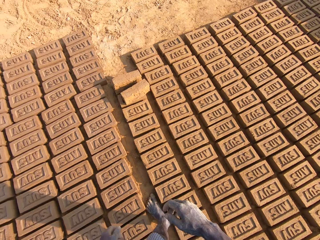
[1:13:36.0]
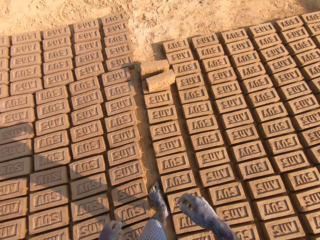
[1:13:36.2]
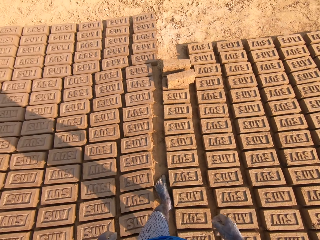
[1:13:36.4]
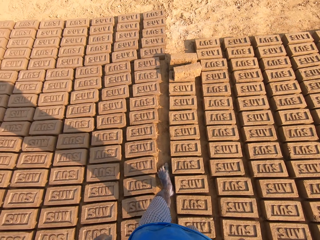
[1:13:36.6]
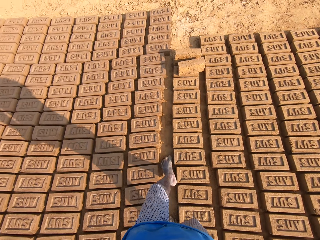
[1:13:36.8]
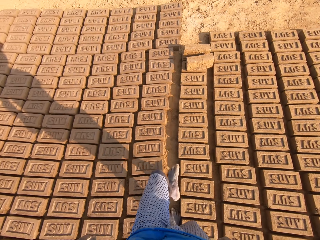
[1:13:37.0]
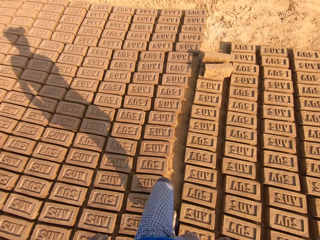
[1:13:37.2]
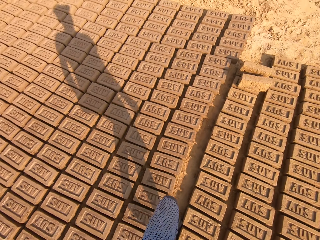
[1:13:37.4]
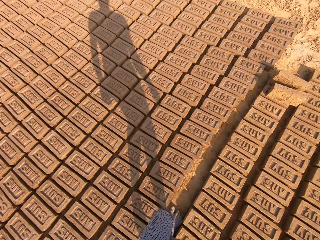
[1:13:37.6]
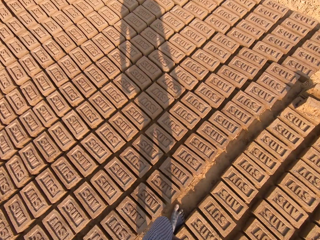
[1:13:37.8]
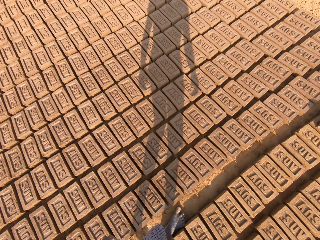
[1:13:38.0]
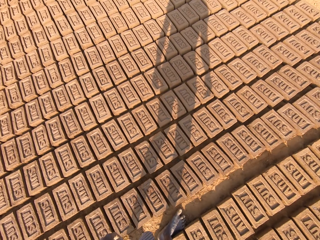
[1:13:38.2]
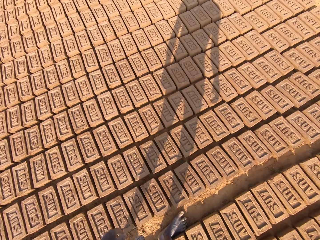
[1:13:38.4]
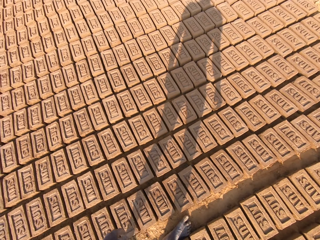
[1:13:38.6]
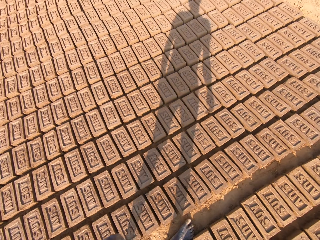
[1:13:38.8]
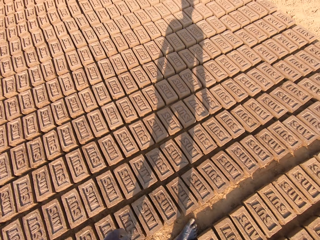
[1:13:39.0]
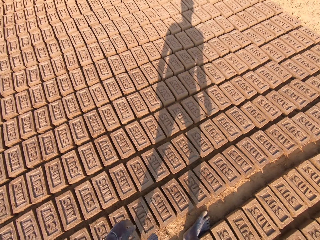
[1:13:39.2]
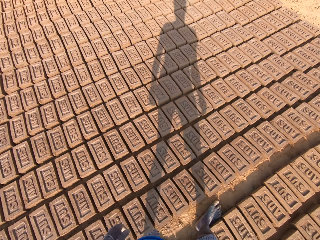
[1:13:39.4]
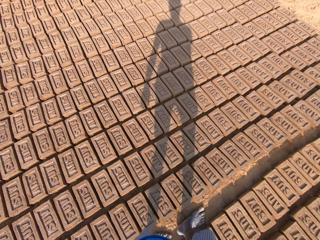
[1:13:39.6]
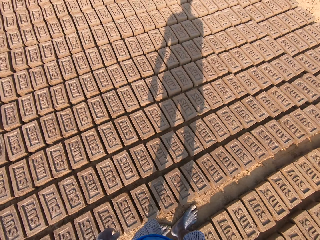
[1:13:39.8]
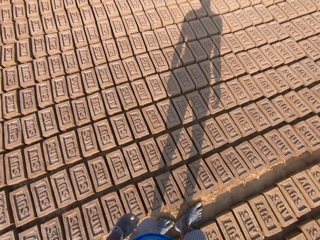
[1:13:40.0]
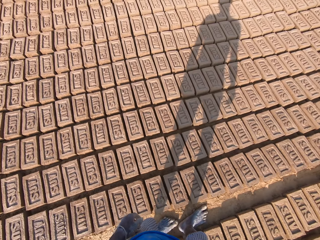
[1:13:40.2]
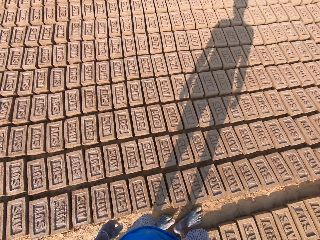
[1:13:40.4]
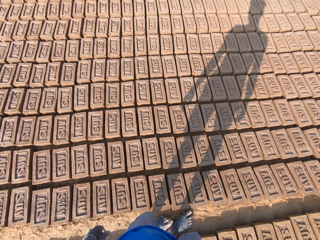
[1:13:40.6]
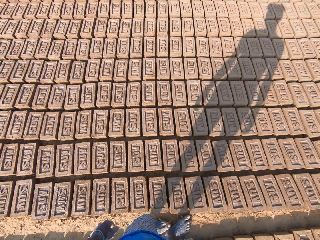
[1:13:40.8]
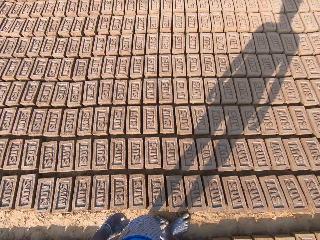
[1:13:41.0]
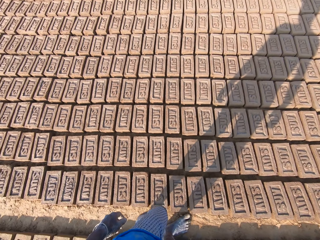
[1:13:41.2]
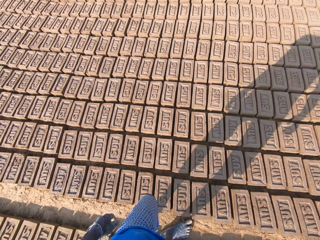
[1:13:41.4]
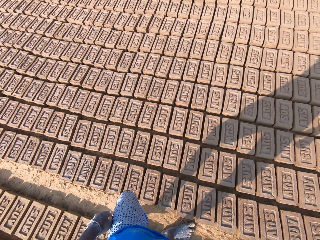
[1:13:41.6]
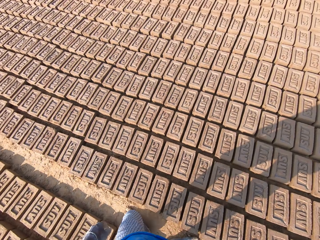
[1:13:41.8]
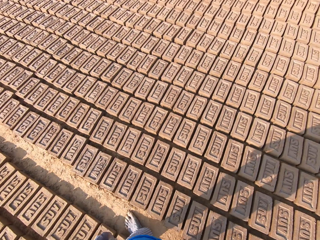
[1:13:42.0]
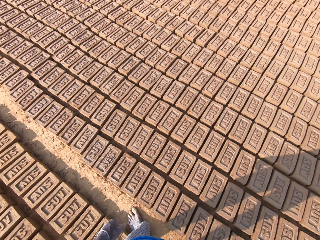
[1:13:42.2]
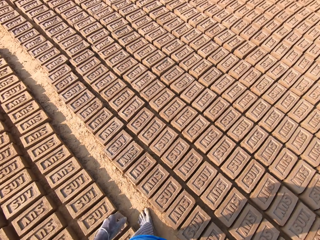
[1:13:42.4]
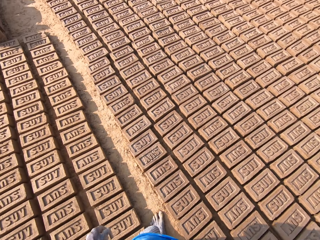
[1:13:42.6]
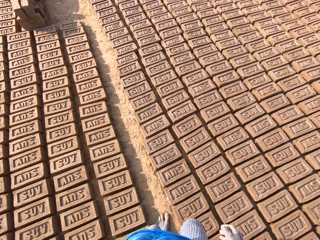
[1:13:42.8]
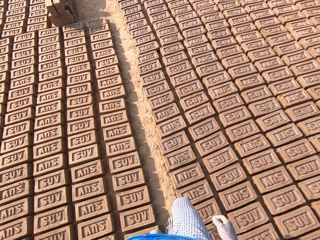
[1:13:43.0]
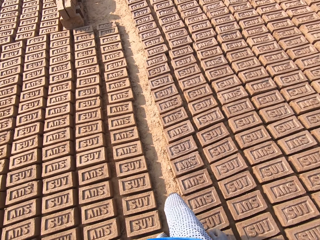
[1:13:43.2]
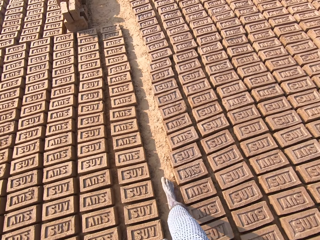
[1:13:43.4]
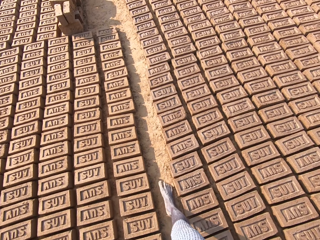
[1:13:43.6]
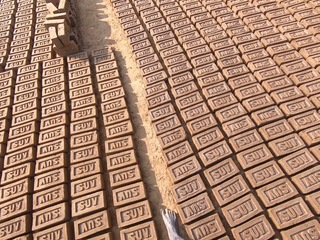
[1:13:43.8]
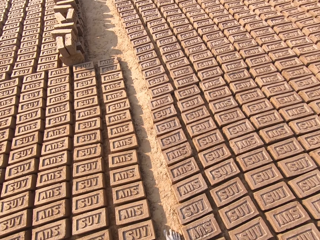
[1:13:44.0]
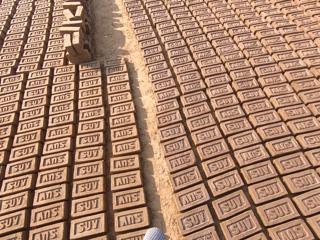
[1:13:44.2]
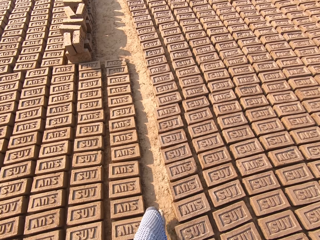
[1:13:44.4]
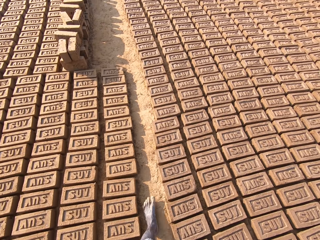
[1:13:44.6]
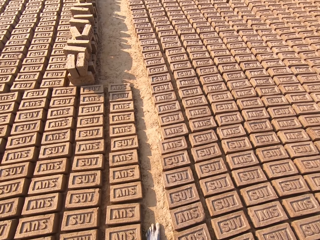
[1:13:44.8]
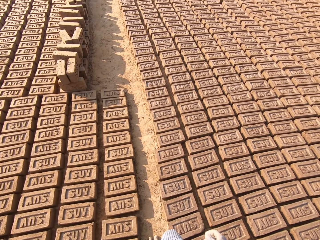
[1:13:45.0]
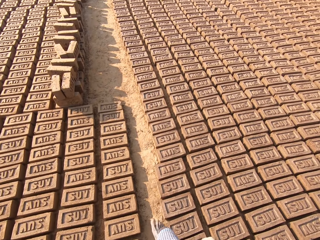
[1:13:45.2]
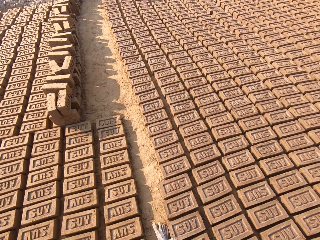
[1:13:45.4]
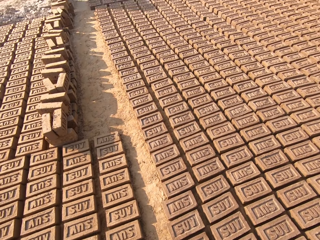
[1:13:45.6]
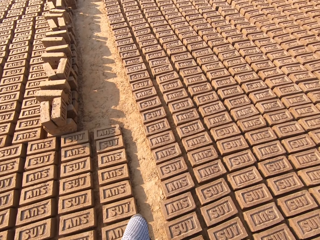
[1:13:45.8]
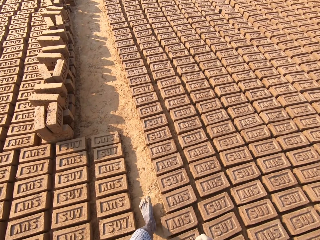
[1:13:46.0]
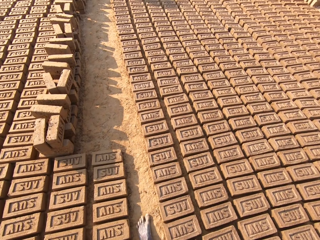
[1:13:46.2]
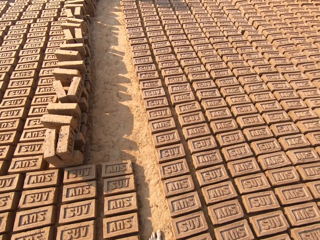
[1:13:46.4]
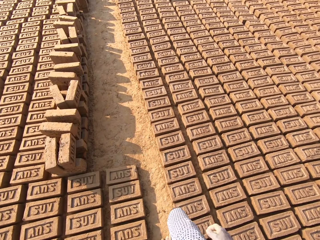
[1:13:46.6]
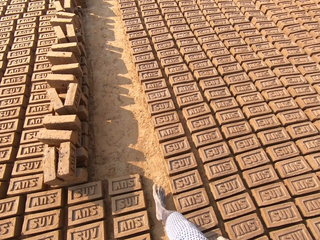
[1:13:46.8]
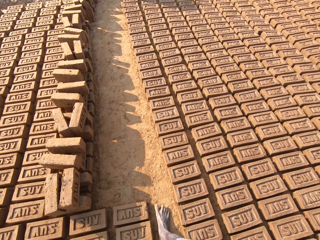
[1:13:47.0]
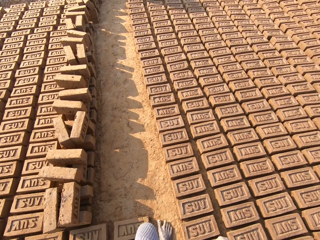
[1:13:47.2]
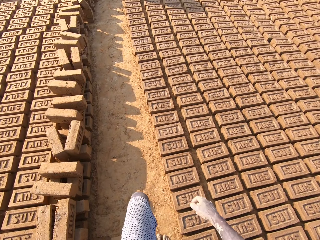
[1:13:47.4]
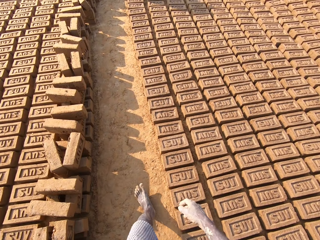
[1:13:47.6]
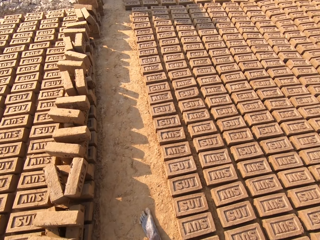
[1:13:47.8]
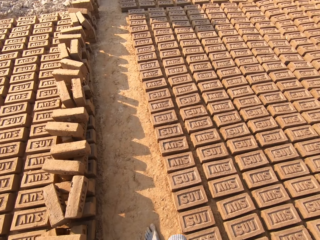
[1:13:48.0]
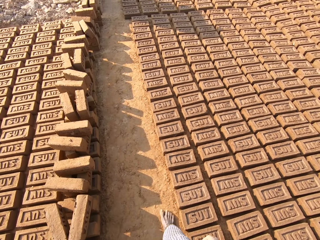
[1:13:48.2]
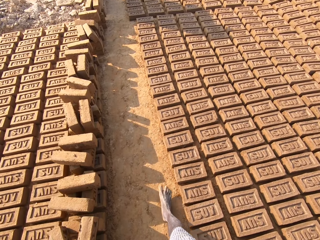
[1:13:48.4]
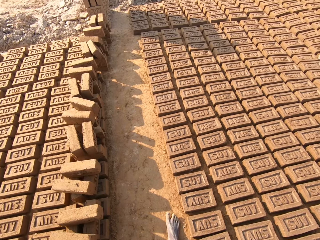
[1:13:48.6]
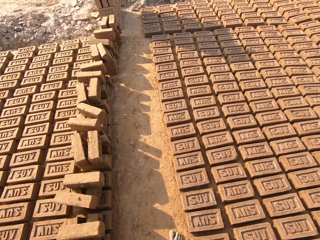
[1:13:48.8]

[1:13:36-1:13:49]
The camera wearer walks backwards beside the bricks. They walk towards a bicycle. They look at the bricks. They walk beside the bricks.

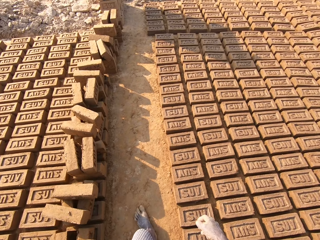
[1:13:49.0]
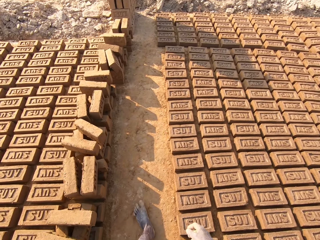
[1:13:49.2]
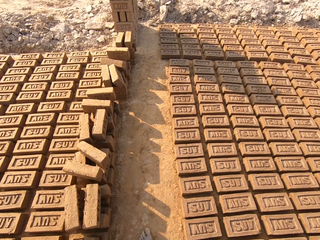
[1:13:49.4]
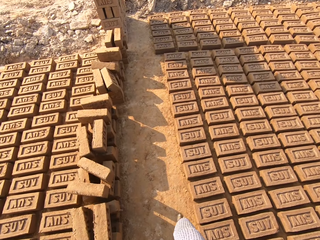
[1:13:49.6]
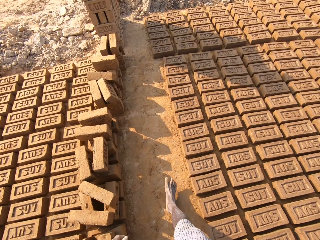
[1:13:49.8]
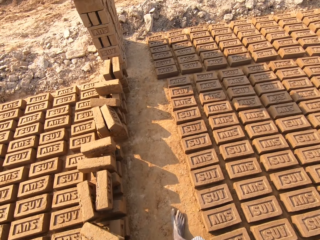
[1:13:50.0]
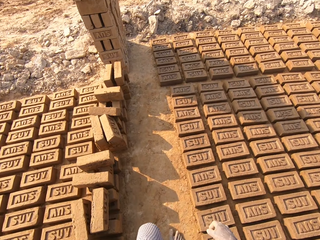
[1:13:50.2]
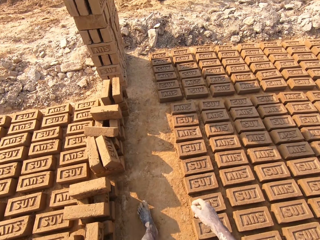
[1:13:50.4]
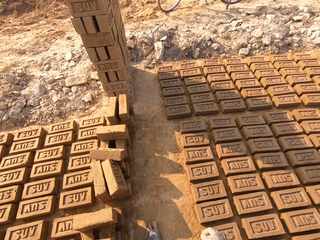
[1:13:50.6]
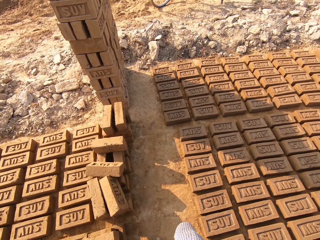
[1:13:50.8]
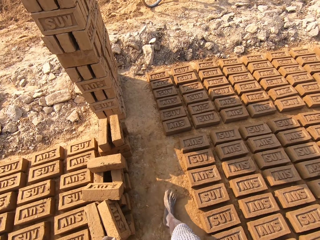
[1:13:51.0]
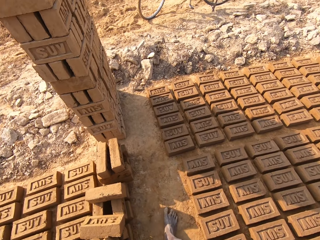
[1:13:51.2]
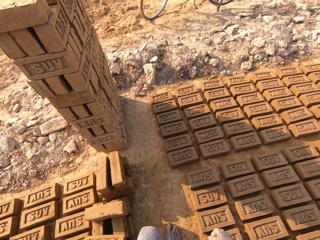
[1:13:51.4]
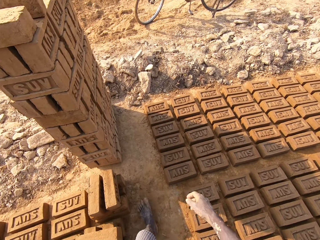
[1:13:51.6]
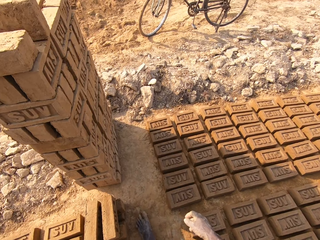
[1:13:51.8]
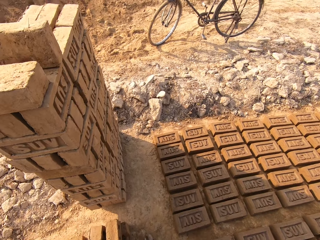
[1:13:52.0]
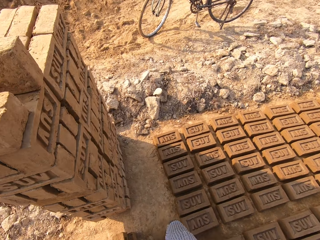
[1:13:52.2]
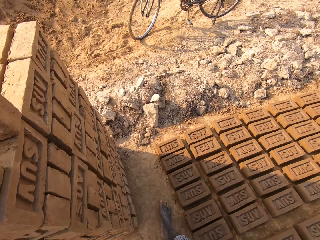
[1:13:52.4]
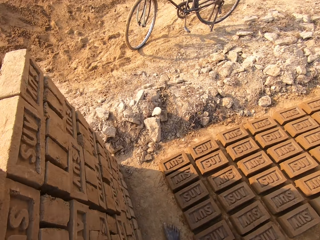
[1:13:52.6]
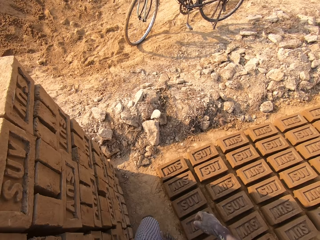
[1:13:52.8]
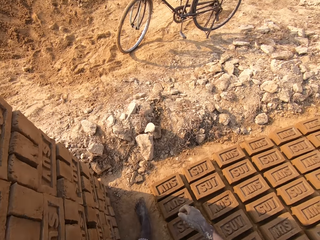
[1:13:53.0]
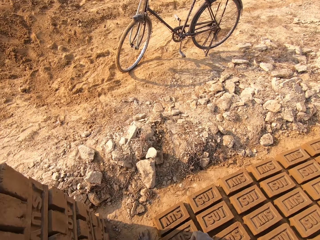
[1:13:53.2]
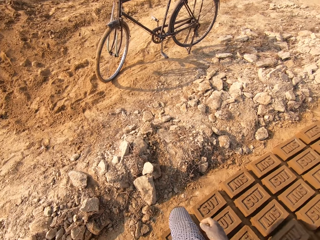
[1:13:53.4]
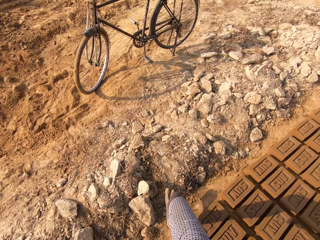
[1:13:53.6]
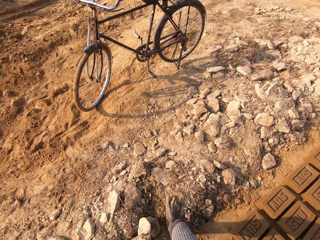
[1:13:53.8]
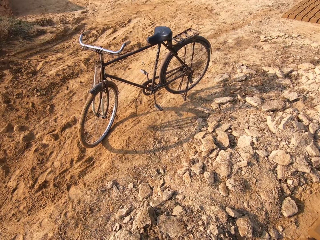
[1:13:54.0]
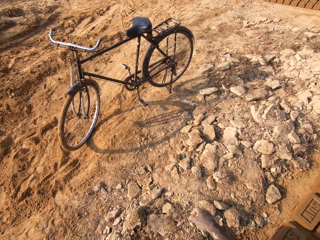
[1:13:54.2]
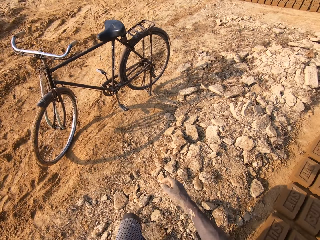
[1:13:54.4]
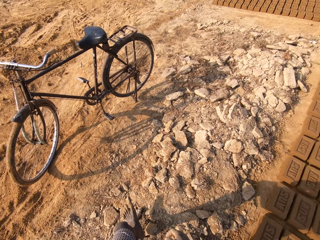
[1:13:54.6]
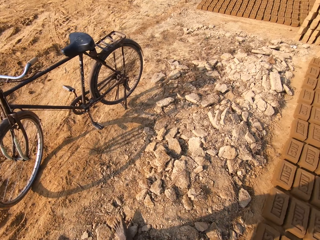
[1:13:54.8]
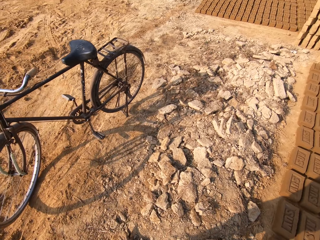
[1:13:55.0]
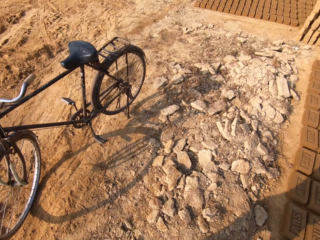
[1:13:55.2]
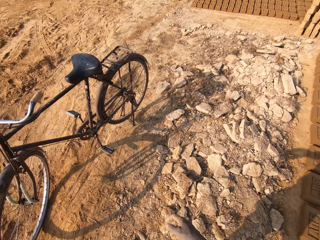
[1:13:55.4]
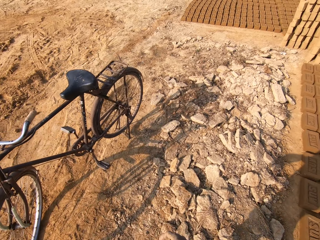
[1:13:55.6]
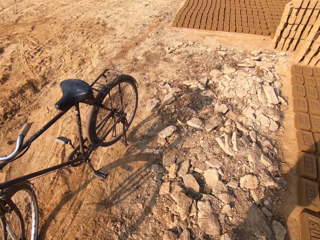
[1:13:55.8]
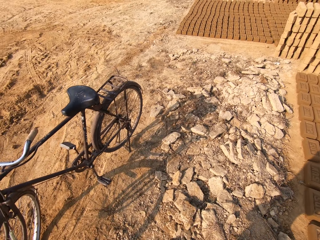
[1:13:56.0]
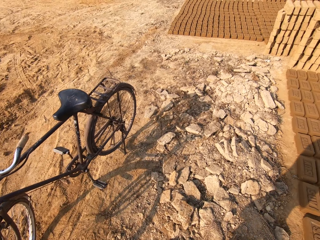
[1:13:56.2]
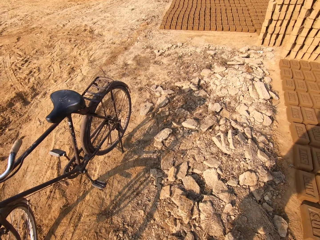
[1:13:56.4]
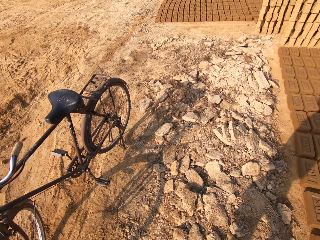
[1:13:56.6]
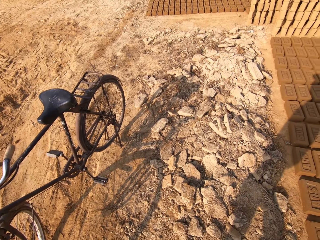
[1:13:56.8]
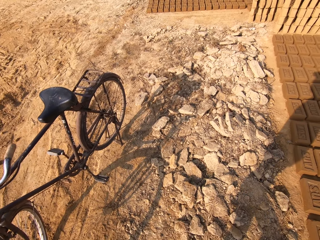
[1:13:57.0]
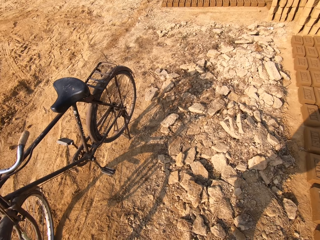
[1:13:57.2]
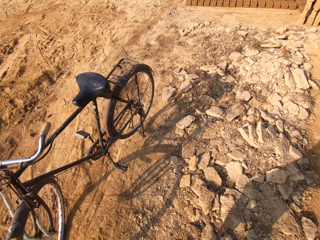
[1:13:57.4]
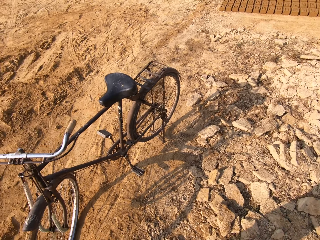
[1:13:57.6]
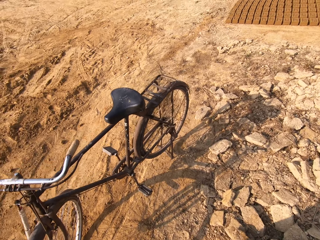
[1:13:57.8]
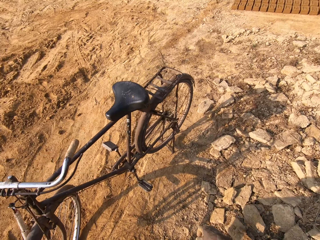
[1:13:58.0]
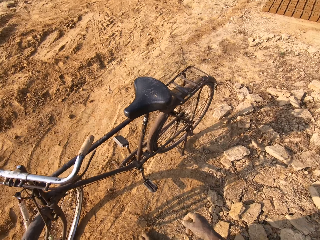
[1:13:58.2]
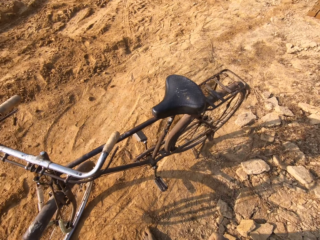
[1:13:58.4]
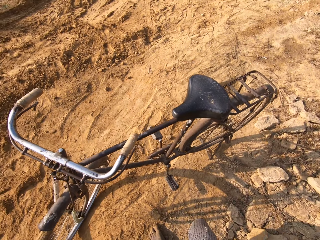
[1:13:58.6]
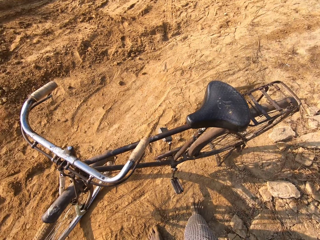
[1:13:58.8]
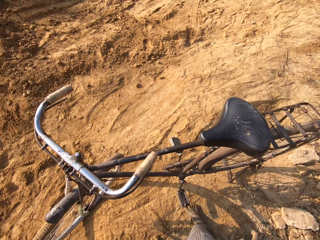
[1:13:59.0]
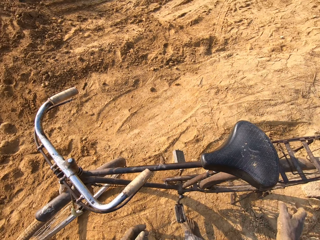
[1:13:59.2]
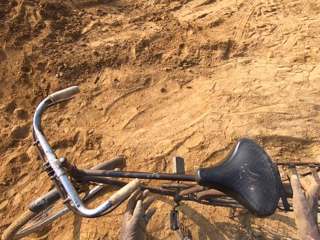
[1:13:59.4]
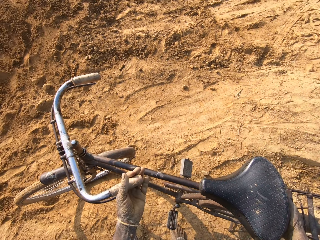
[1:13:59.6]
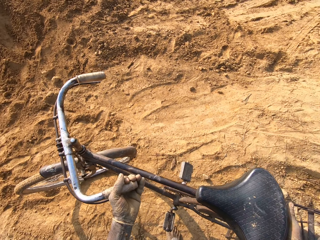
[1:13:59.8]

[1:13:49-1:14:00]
The camera wearer walks with the bicycle on the brick yard.
